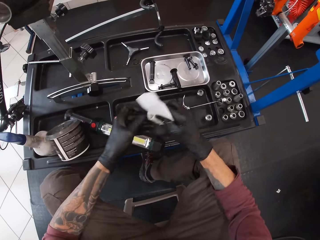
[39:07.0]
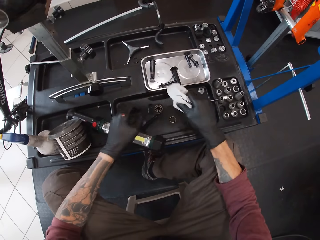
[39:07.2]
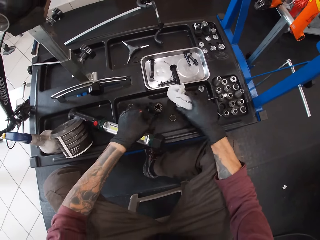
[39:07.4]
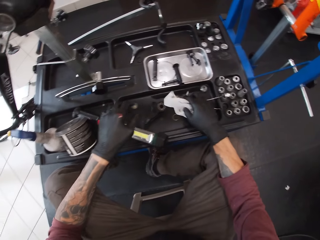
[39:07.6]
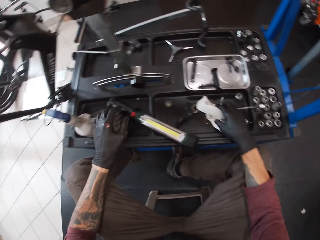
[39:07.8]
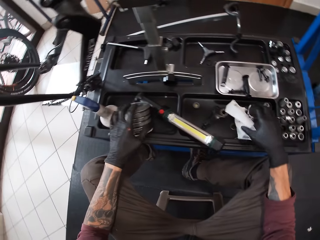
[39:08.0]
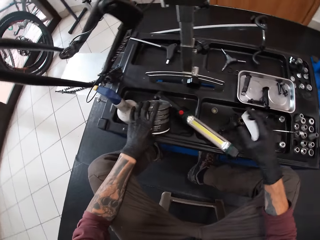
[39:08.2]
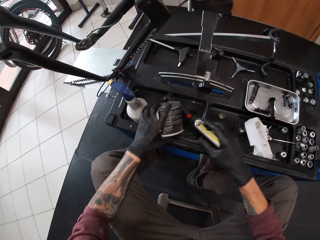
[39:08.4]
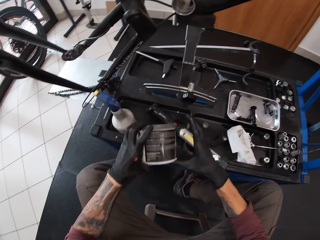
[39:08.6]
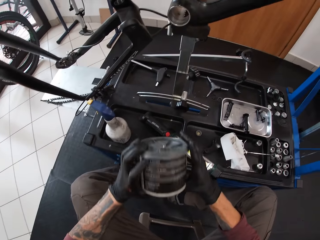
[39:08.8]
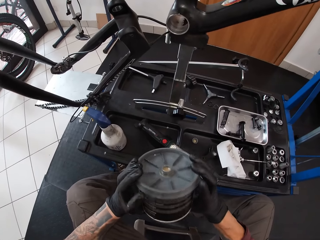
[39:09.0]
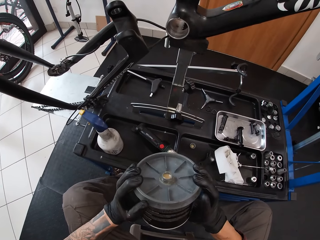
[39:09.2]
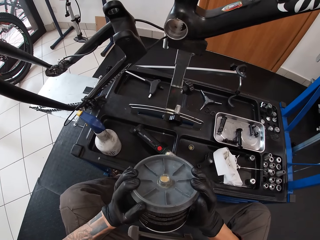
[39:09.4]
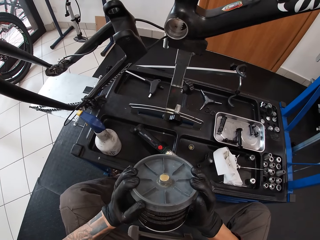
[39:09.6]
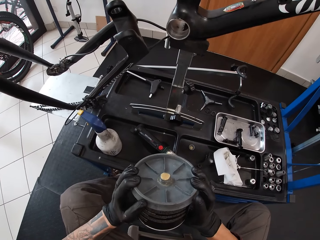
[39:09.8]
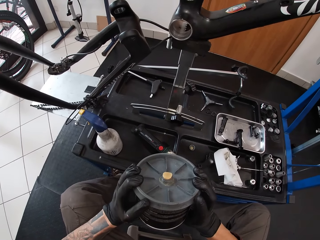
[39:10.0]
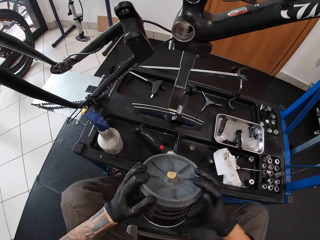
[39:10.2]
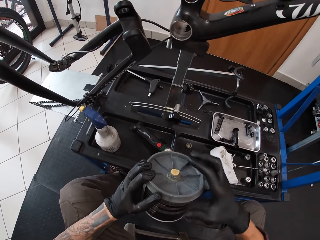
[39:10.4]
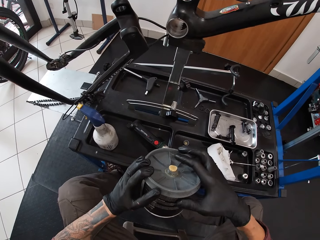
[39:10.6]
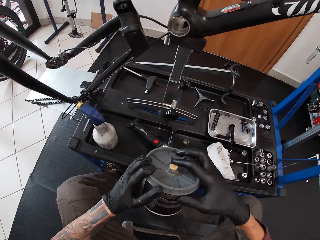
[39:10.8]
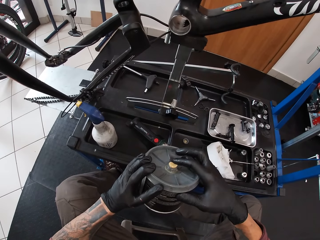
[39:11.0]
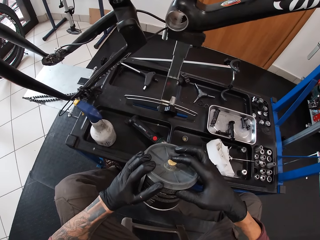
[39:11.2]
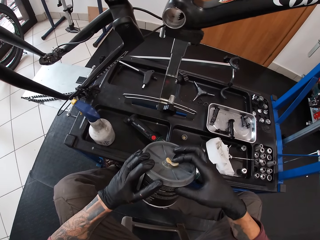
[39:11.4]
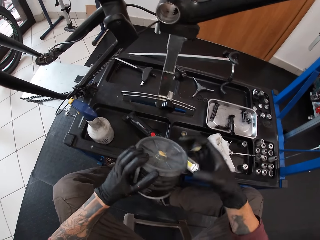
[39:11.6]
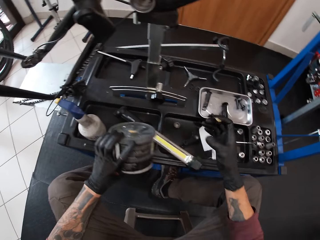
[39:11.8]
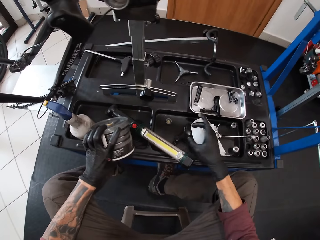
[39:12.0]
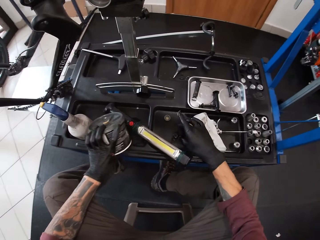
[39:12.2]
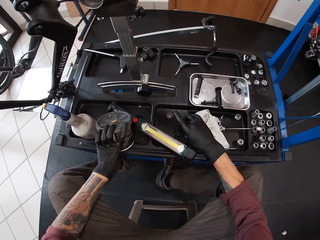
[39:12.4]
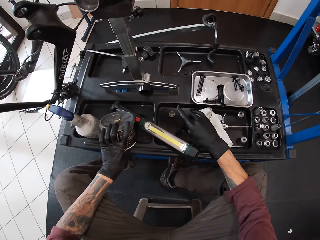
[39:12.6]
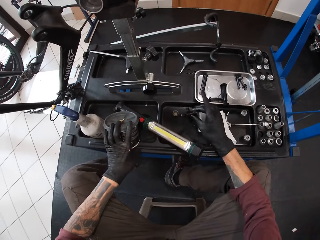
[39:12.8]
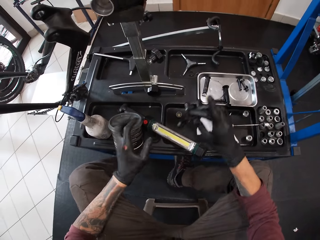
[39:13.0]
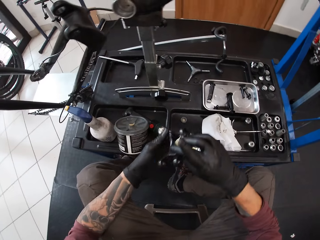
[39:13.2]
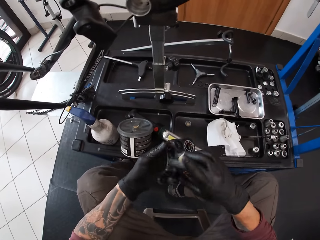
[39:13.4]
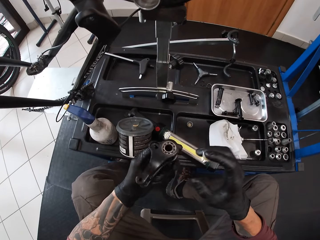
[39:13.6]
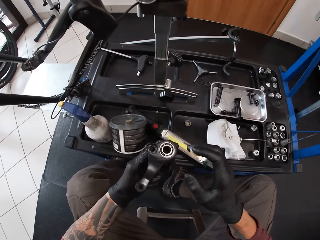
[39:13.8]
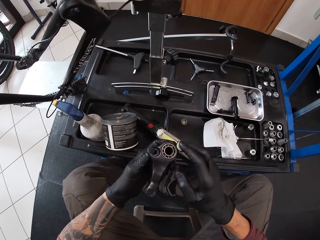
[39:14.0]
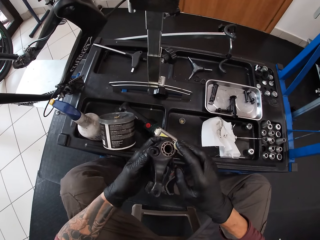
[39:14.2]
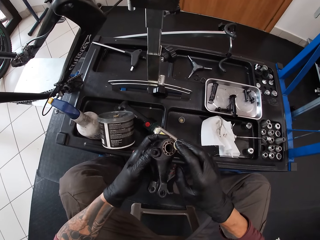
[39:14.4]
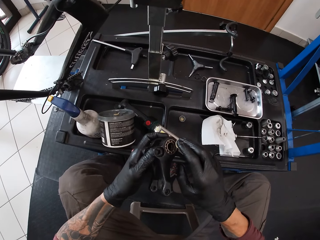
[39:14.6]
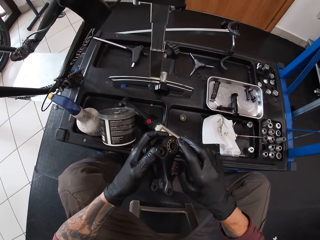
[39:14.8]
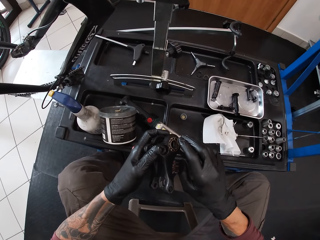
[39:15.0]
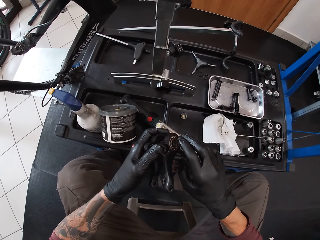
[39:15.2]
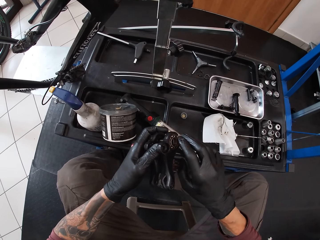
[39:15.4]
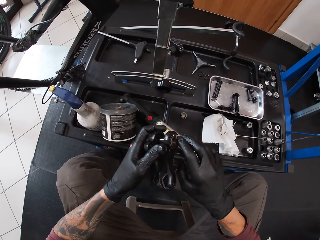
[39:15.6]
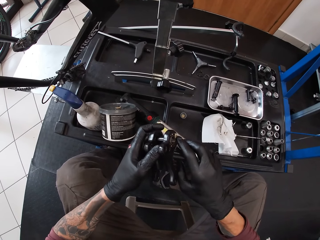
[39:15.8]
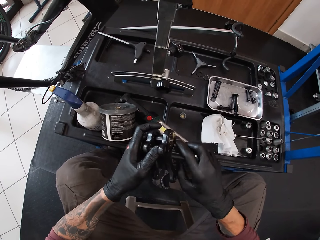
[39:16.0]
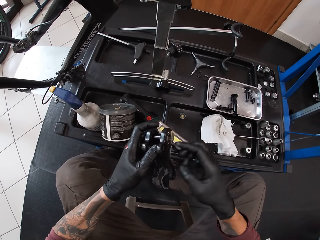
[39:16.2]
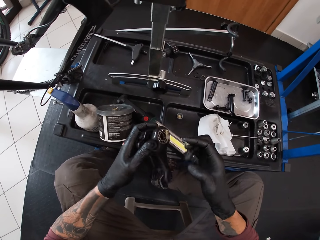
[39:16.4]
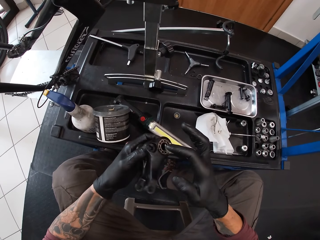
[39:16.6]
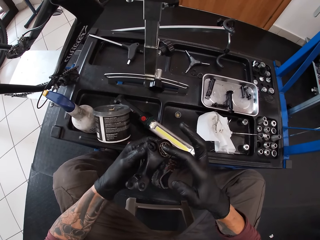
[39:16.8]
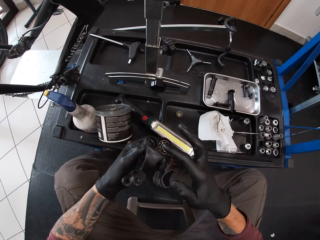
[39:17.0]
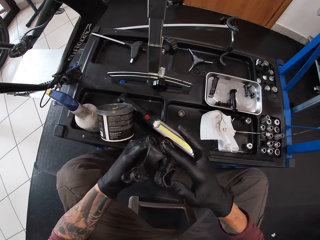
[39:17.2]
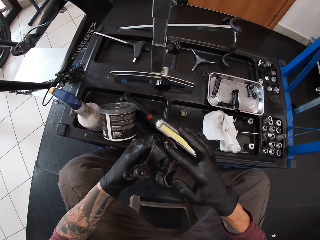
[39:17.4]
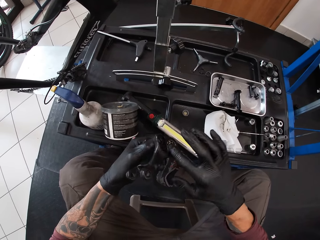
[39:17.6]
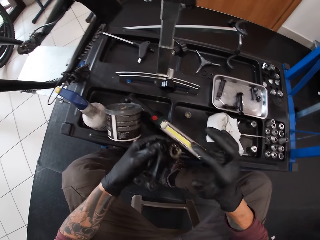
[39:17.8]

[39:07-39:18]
The camera wearer places the tissue from his left hand into his right hand. He places the tissue on the table with his right hand and picks up a can on the table. He carries the container. He squeezes out grease from the can with both hands. He scoops grease from the can with his right hand, with his finger. He places the can on the table with his left hand. He picks up the bicycle pedal with his right hand. He places the bicycle pedal from his right hand into his left hand. He applies grease to the bicycle pedal with his right hand.

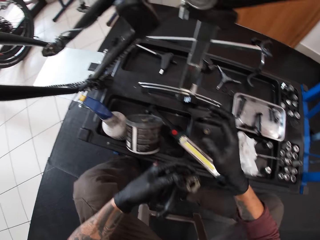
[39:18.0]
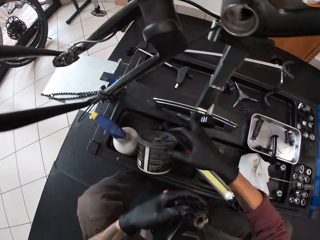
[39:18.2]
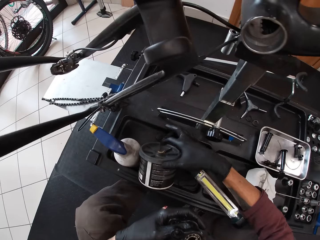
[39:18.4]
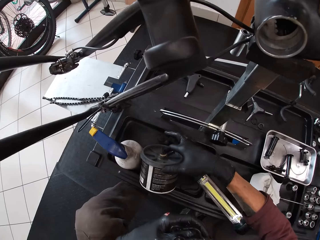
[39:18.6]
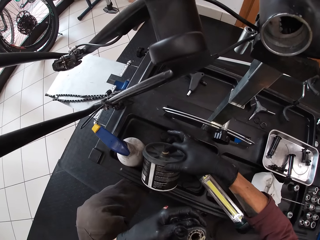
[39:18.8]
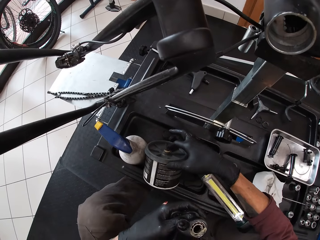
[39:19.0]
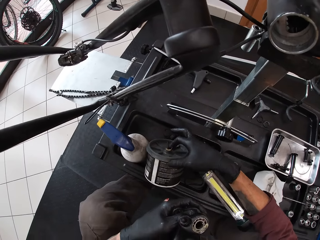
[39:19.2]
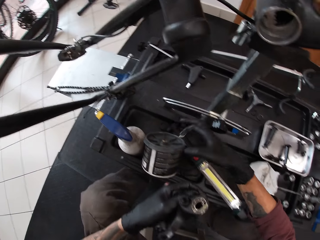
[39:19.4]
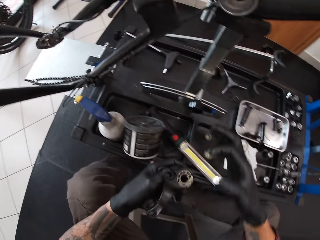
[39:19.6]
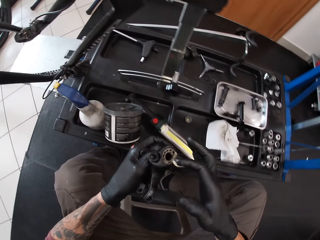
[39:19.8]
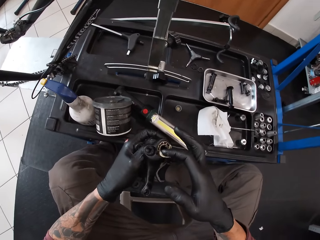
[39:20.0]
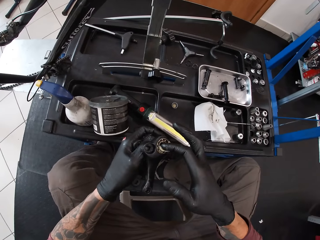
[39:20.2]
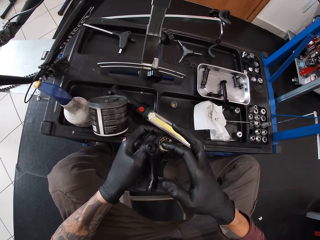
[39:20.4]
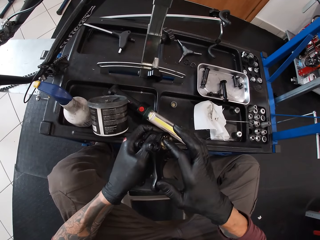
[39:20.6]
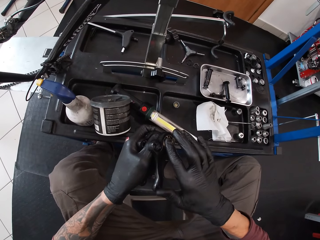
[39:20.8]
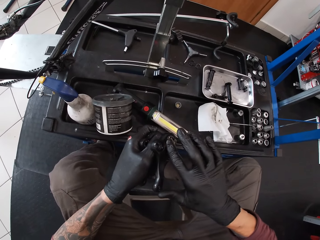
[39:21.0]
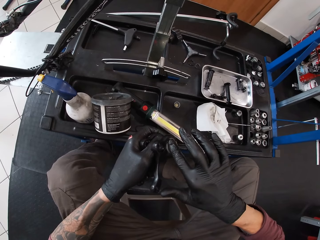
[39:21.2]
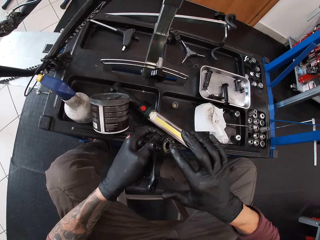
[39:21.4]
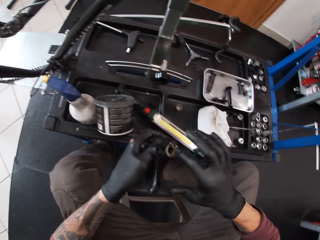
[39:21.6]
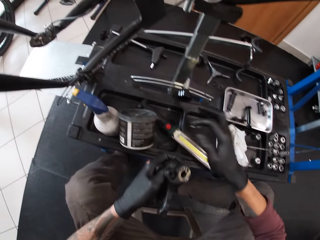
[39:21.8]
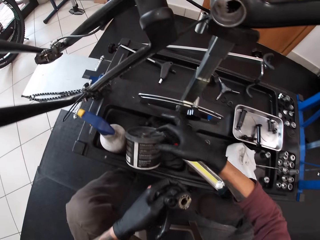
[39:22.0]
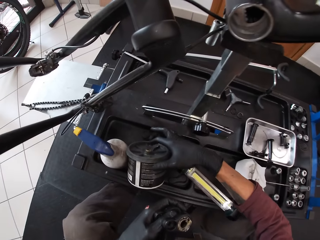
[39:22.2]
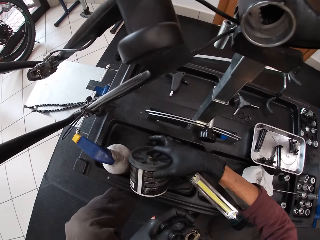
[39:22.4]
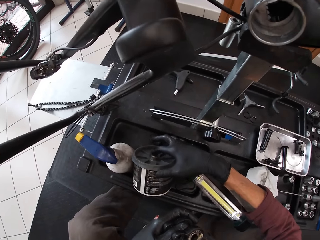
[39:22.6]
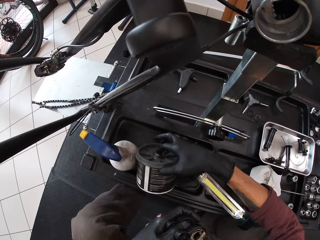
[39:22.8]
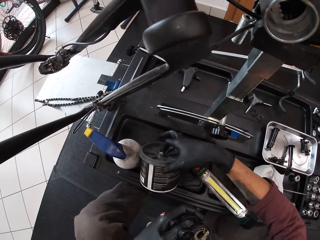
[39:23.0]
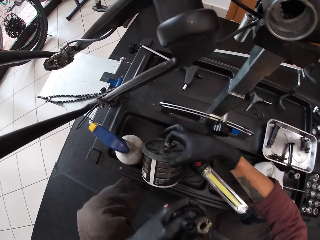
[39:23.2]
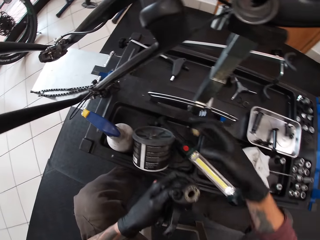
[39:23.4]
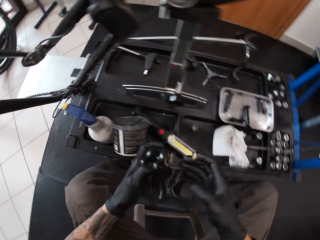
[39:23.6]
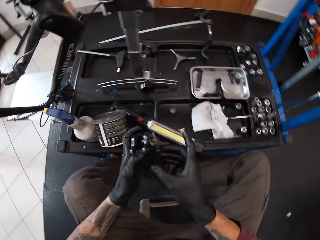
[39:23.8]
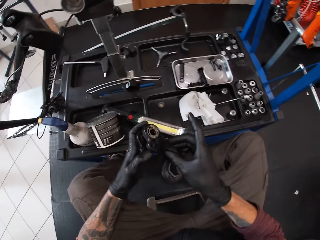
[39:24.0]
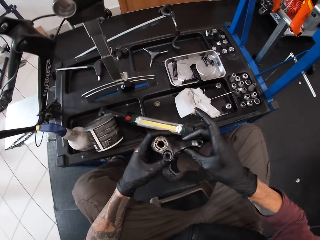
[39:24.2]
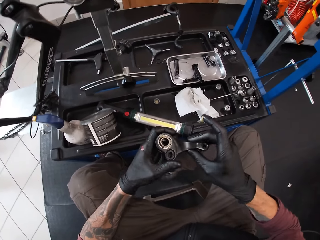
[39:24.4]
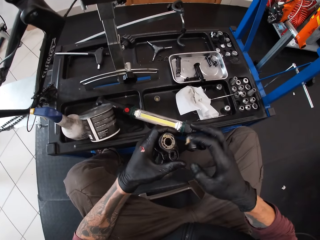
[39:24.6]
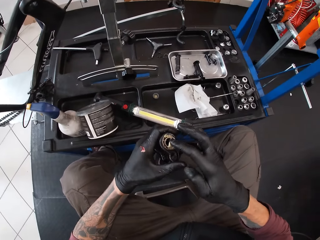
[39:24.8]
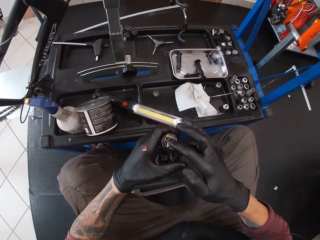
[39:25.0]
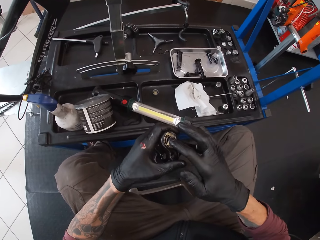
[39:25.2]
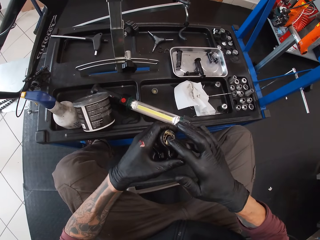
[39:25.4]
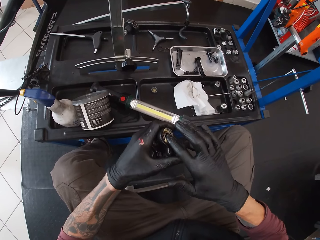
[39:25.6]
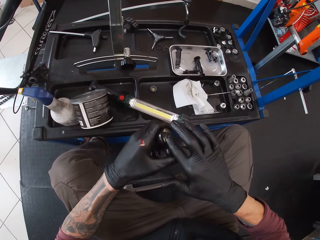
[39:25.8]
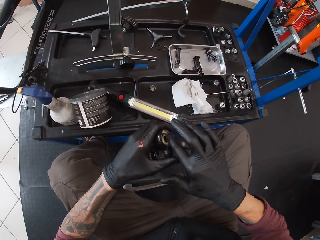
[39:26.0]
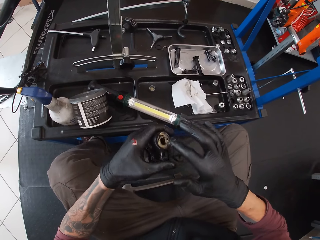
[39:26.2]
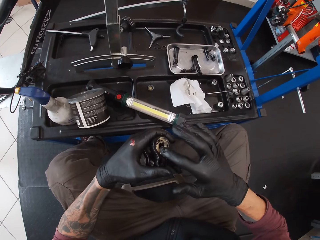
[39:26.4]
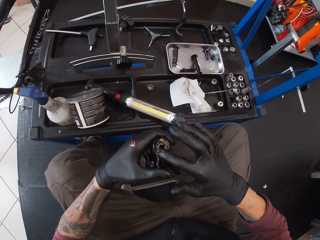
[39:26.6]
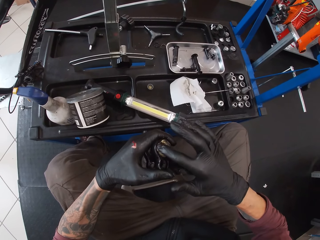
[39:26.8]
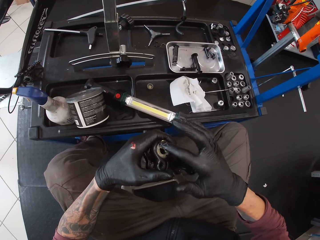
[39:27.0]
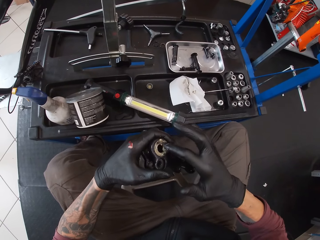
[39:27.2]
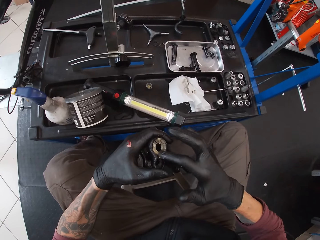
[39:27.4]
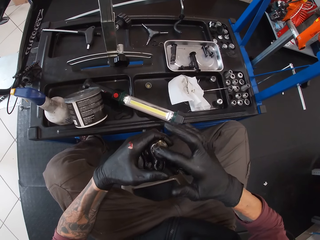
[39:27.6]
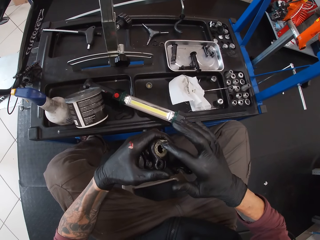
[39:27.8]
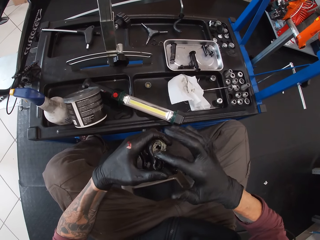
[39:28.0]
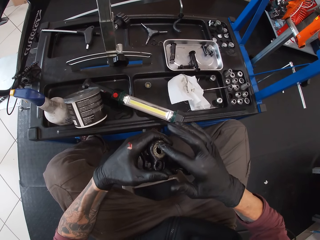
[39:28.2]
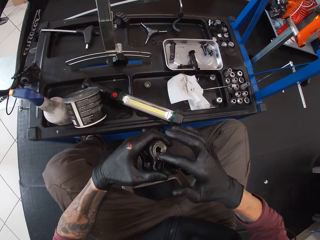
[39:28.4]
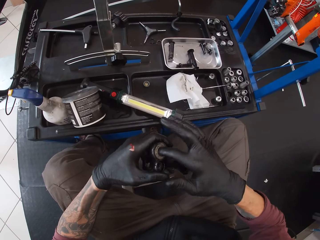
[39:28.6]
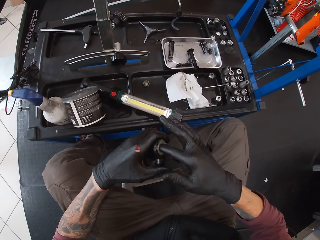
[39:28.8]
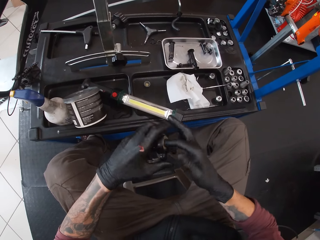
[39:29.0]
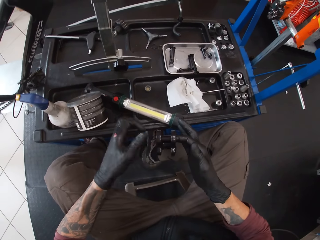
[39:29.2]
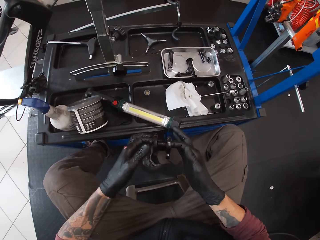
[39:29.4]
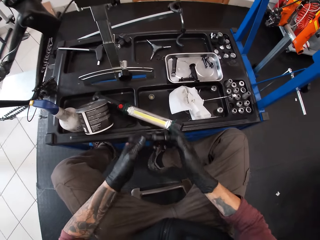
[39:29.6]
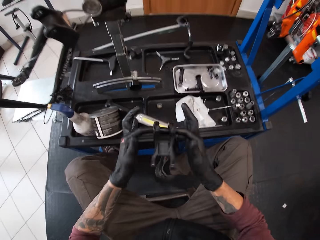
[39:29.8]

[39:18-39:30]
The camera wearer scoops grease from the can on the table with his right hand, with his finger. He applies grease to the bicycle pedal with his right hand. He scoops grease from the can on the table with his right hand, with his finger. He applies grease to the bicycle pedal with his right hand.
